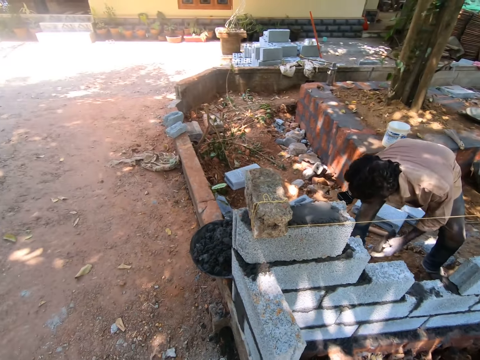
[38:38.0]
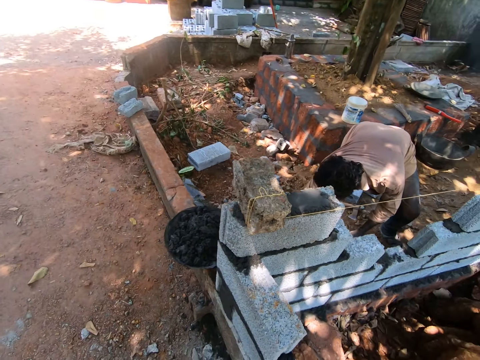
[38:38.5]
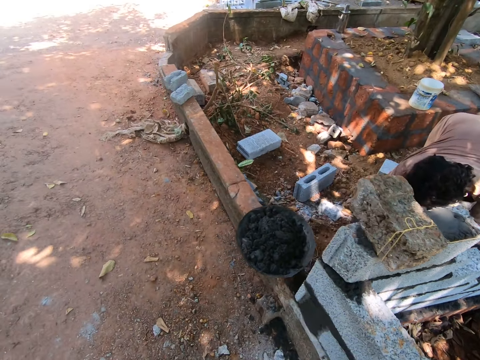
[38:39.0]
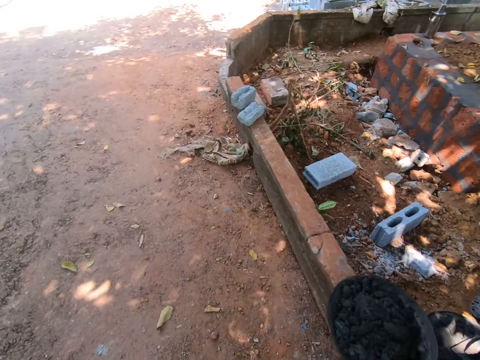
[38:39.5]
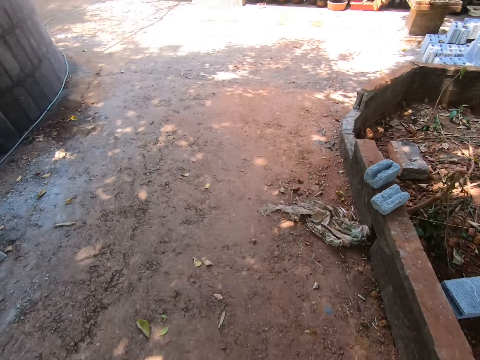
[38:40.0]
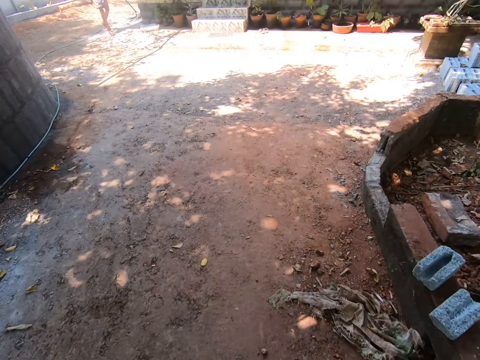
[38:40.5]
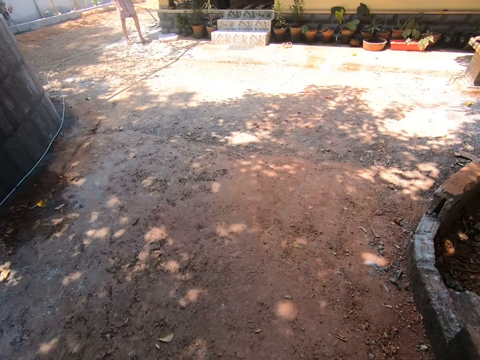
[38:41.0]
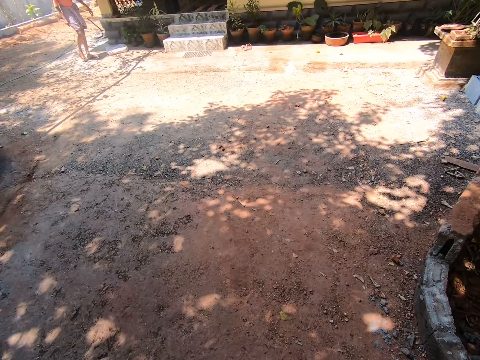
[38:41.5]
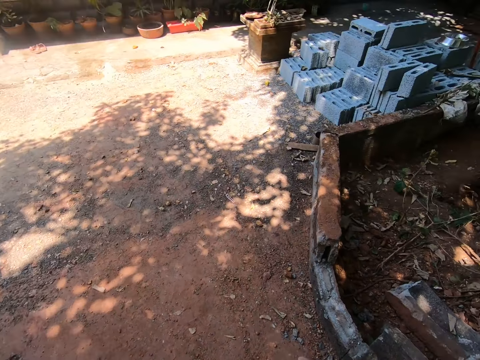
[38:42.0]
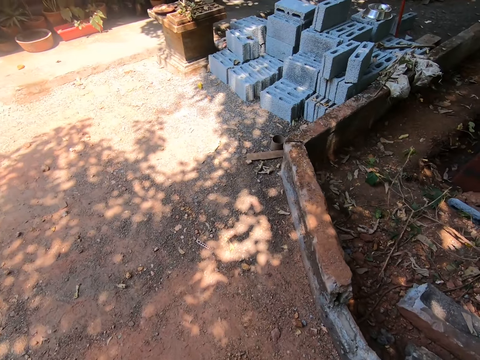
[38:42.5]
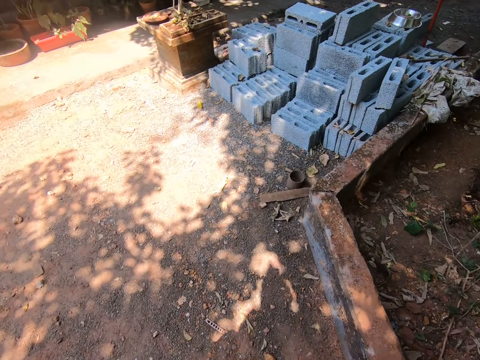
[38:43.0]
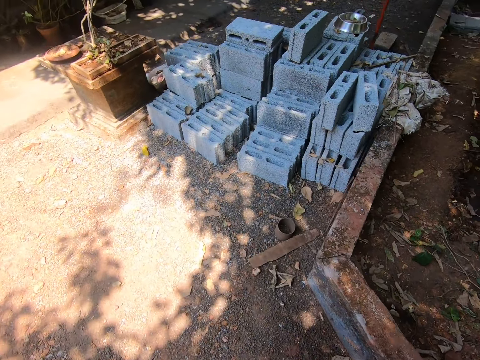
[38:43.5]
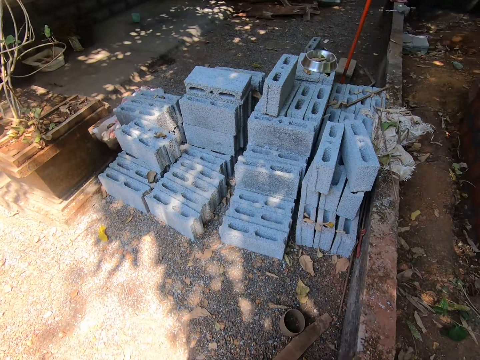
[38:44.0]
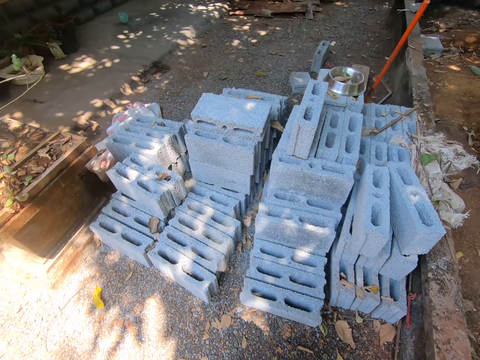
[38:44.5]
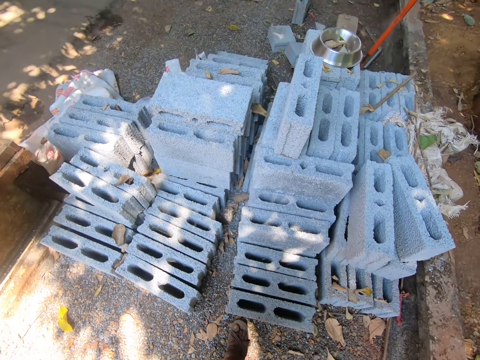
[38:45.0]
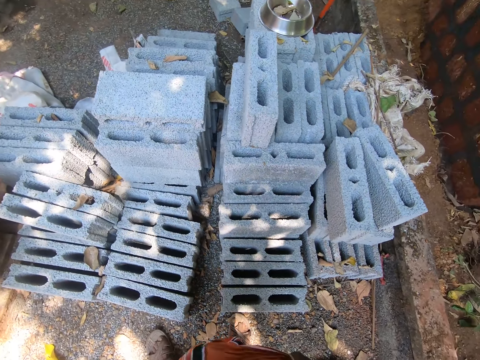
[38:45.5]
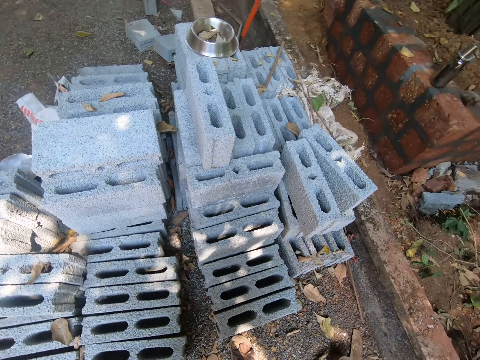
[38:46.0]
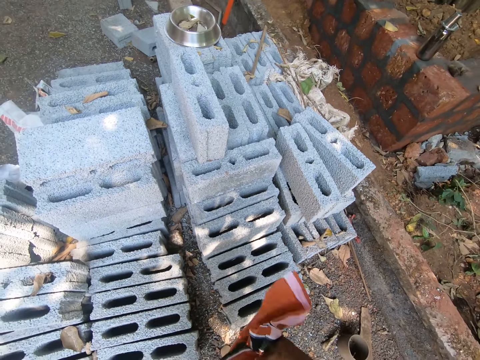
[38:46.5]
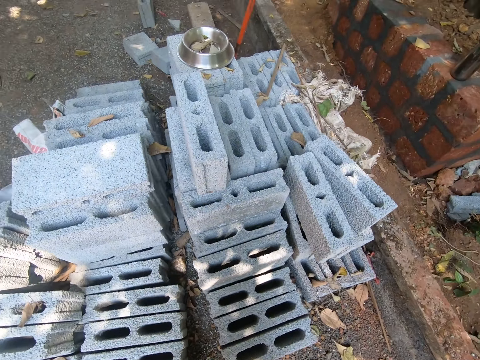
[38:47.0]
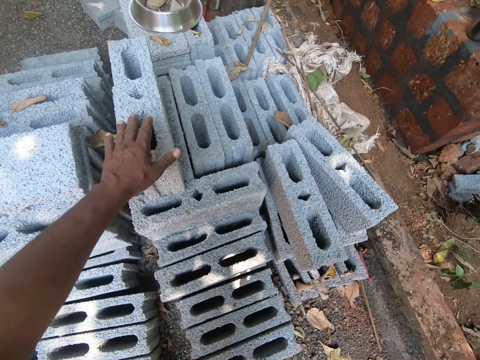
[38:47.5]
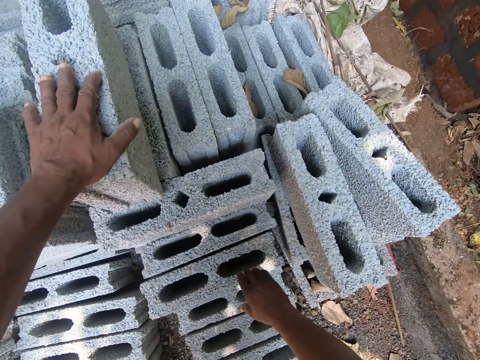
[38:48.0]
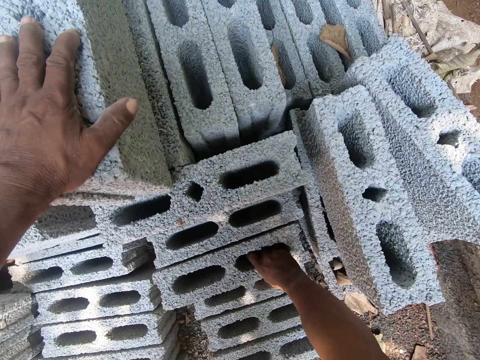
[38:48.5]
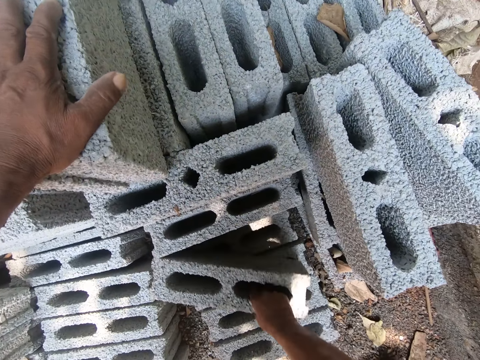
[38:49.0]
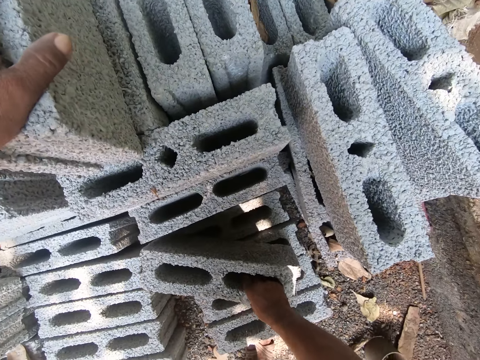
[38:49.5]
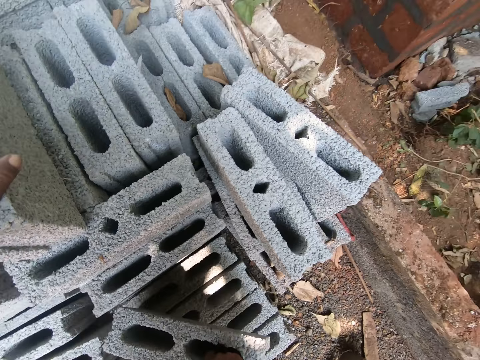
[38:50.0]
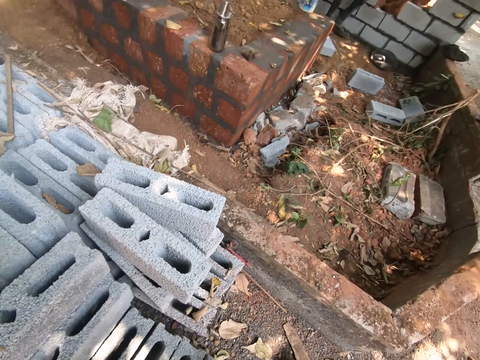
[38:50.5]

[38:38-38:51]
The camera wearer walks away from the man in the site. He adjusts a cloth on his waist with his hands. He converses with the man. He lifts a block from the pile of blocks on the ground with his right hand.

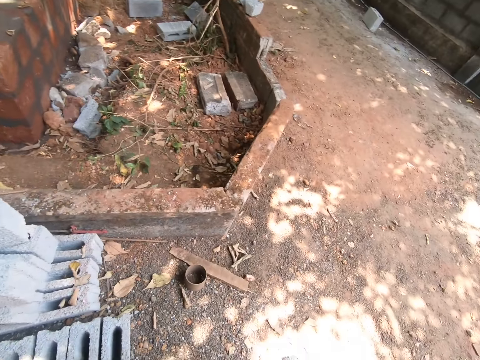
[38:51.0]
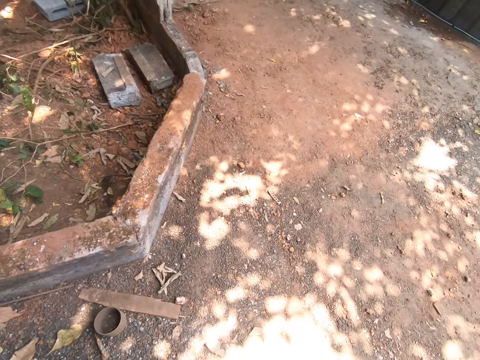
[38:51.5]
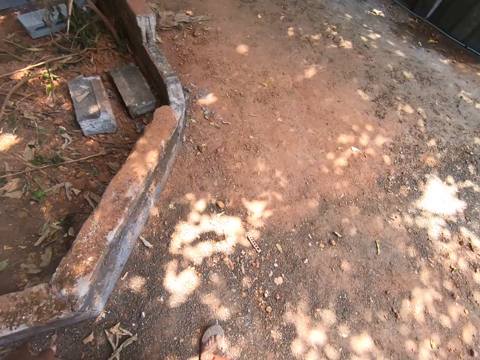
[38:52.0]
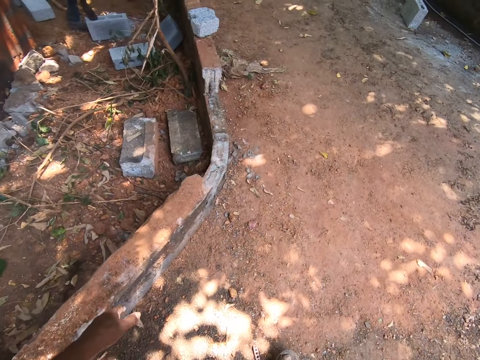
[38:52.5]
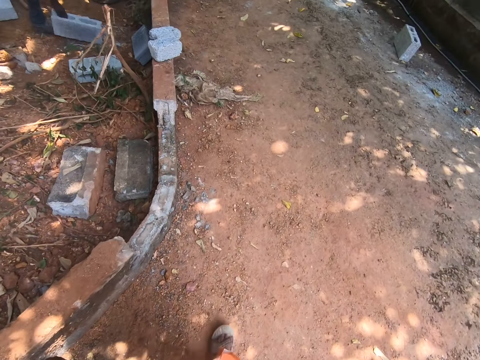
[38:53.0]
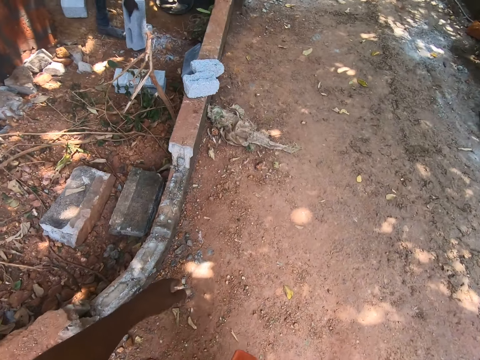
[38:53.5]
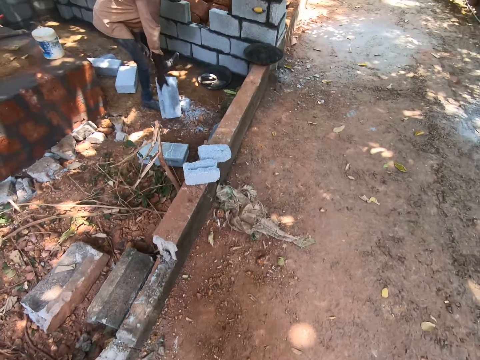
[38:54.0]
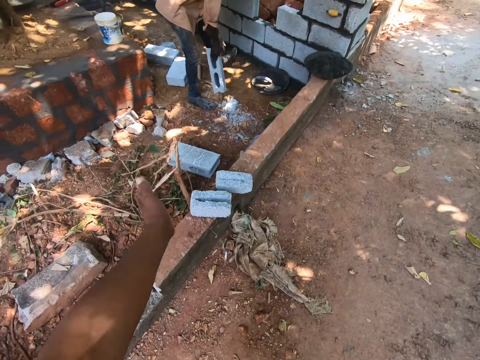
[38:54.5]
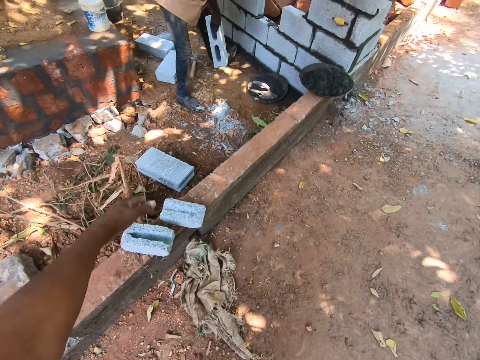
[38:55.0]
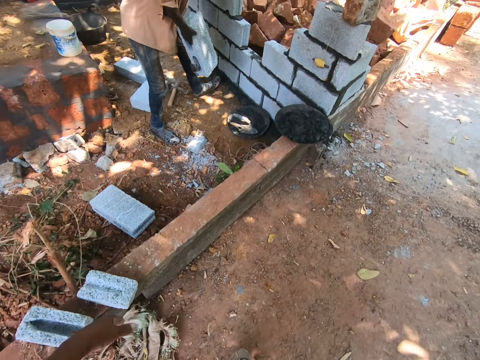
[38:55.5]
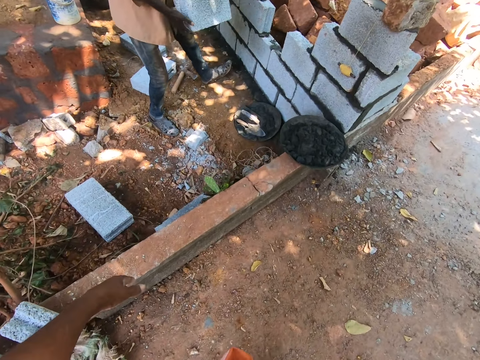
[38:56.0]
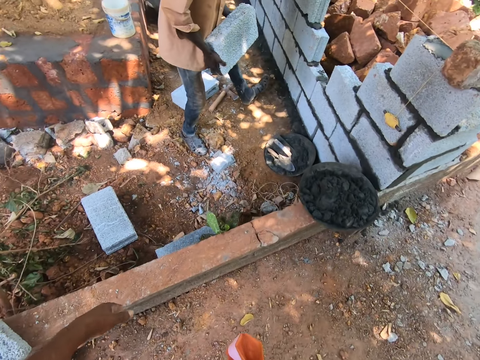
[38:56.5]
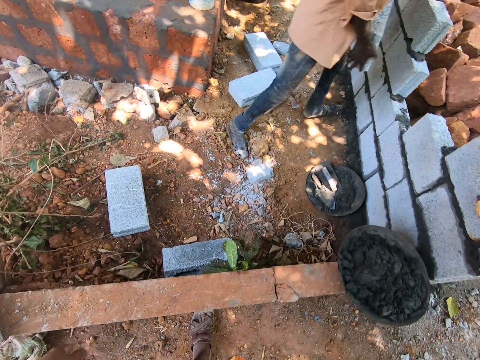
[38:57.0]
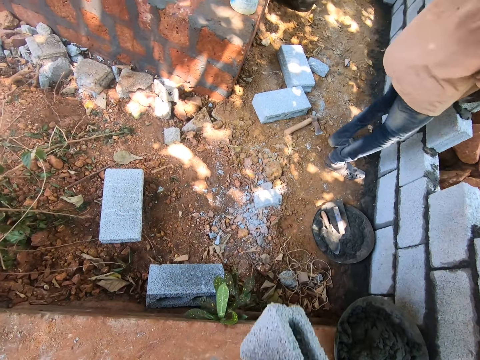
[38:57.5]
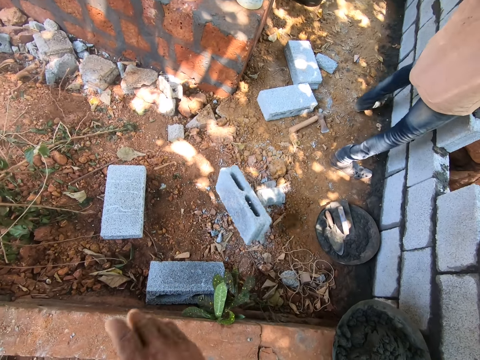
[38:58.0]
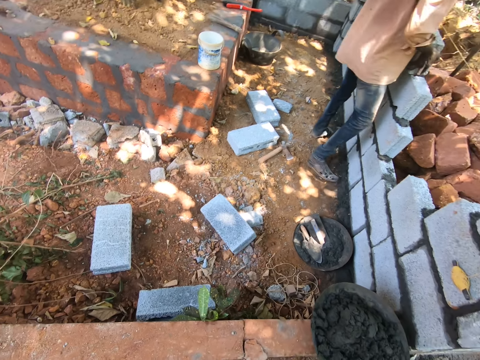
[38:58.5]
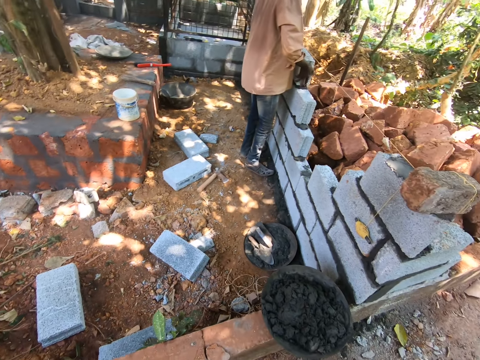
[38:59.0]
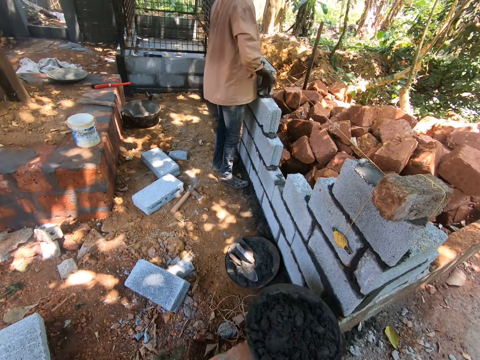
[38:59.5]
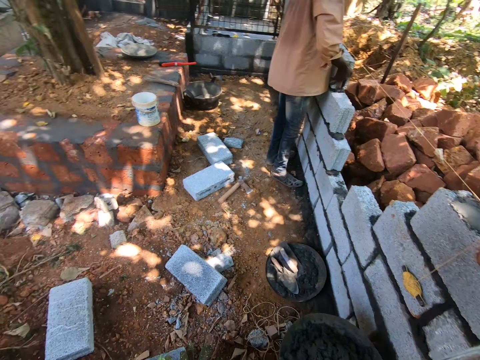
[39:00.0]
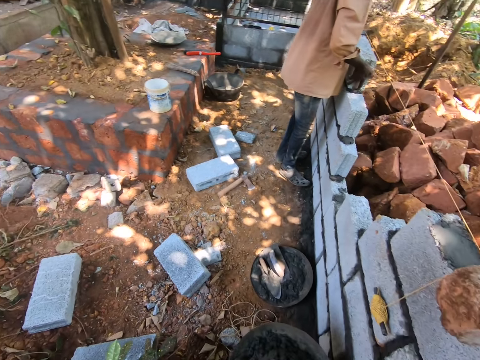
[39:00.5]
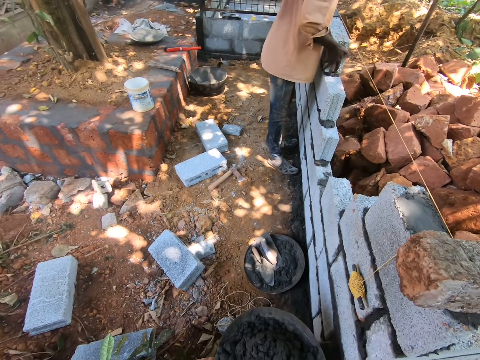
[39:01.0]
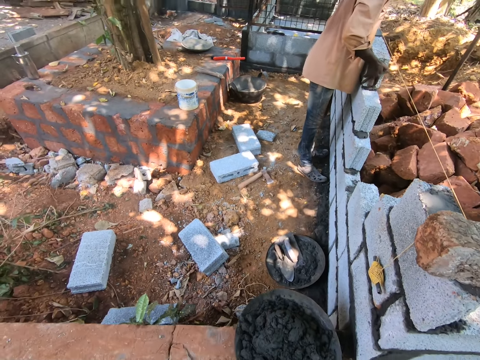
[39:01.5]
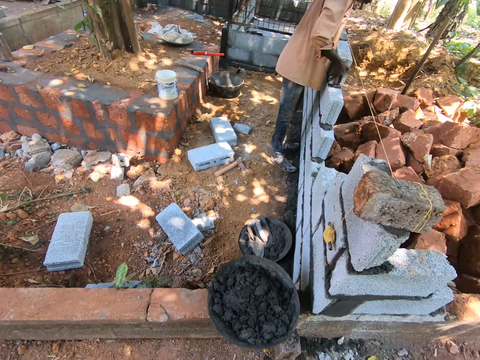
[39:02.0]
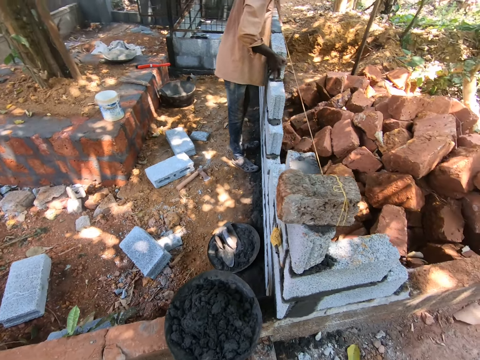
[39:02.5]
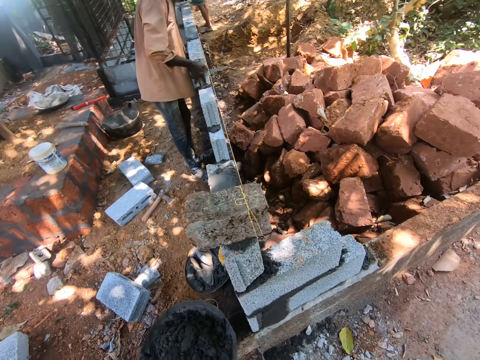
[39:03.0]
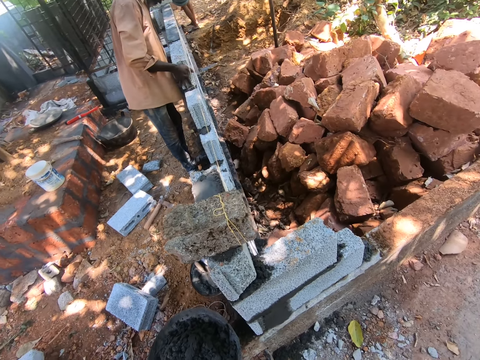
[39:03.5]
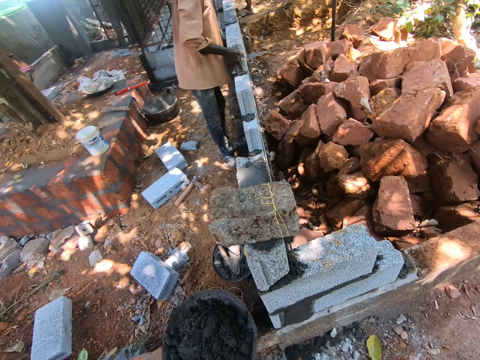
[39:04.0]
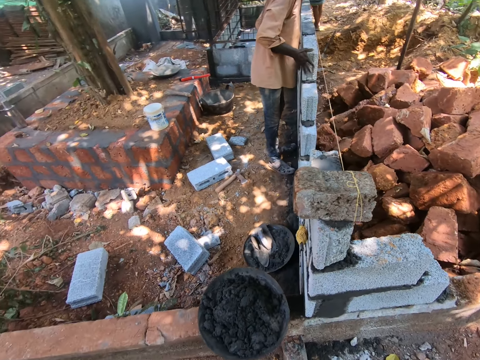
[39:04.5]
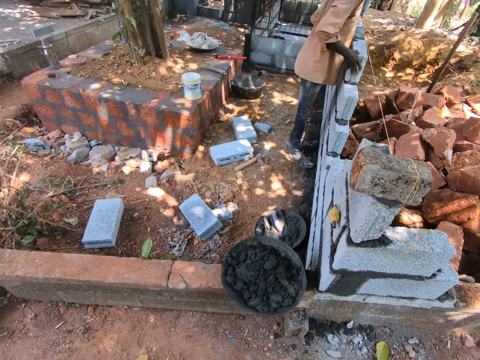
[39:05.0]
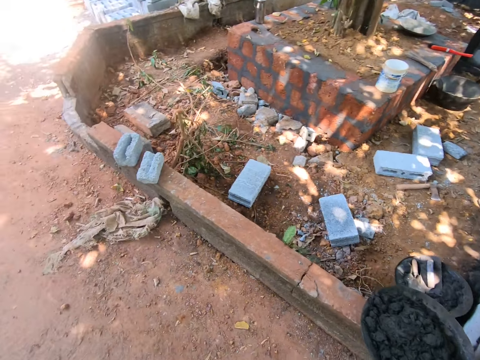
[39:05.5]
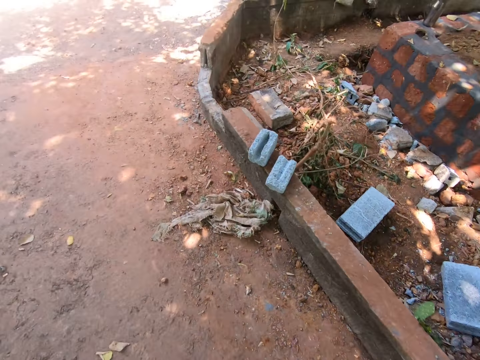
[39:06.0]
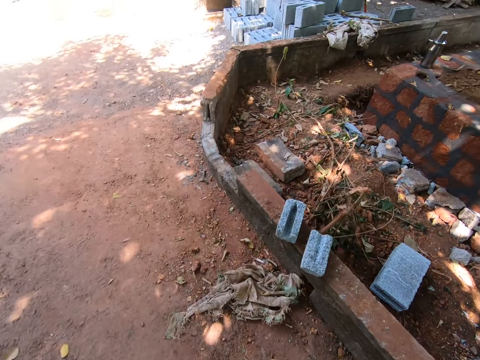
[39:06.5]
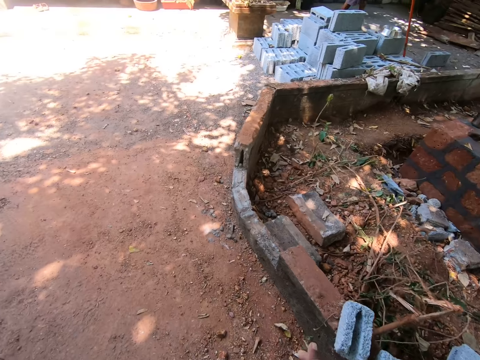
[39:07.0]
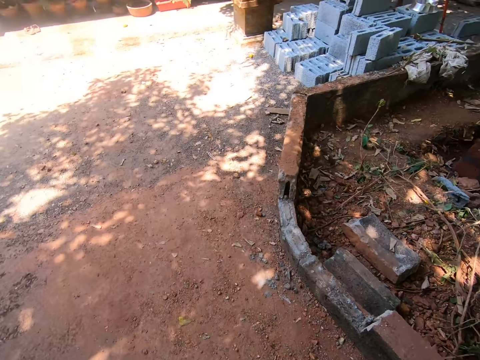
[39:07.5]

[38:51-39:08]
The camera wearer walks away from the pile of blocks on the ground in the site. The man adjusts a block on the ground with his right hand and lifts the block from the ground with his right hand. The camera wearer makes a hand gesture with his left hand. The man places the block on the mortar on the fence with his hands. The camera wearer throws the block in his right hand on the ground. He walks away from the man around the site.
